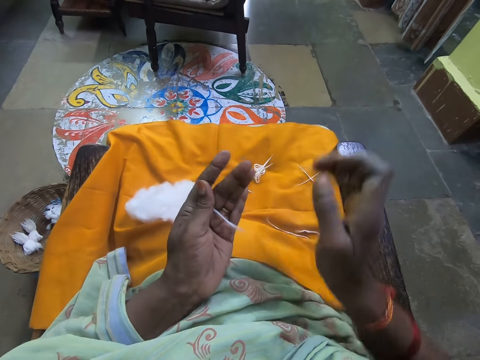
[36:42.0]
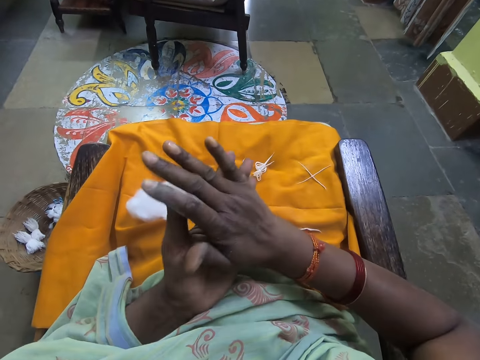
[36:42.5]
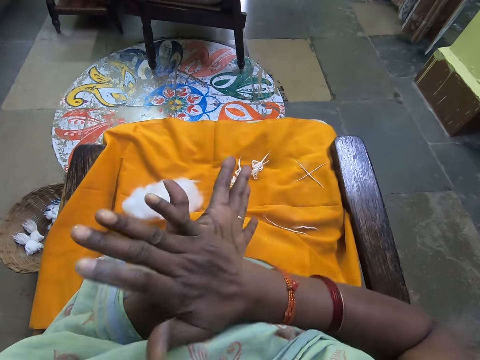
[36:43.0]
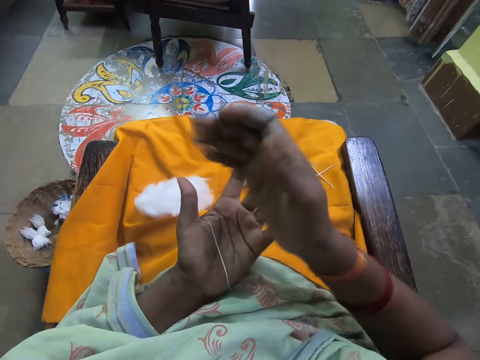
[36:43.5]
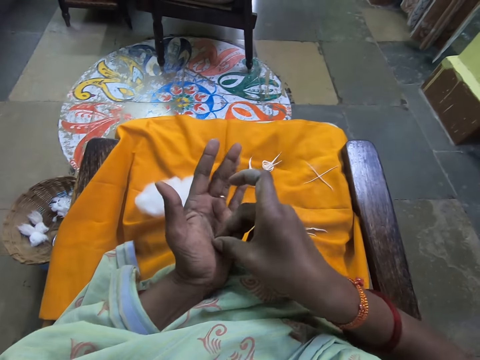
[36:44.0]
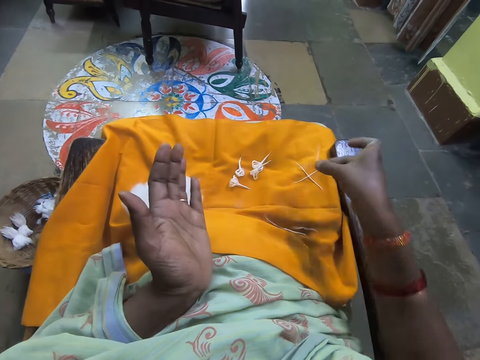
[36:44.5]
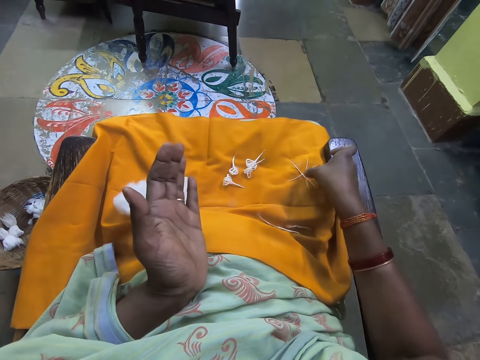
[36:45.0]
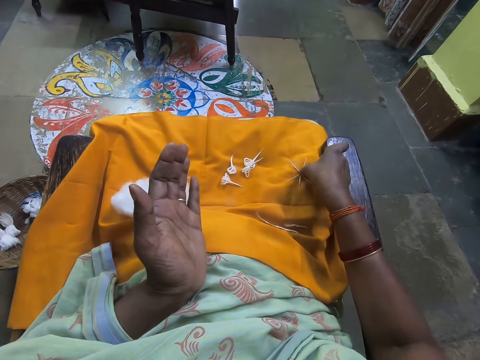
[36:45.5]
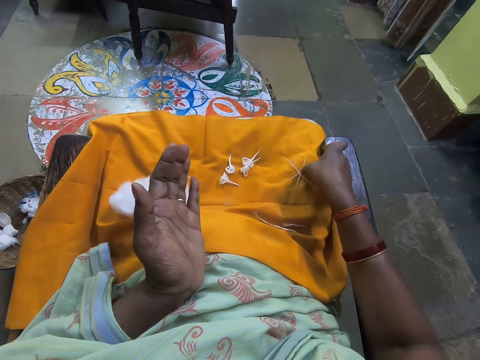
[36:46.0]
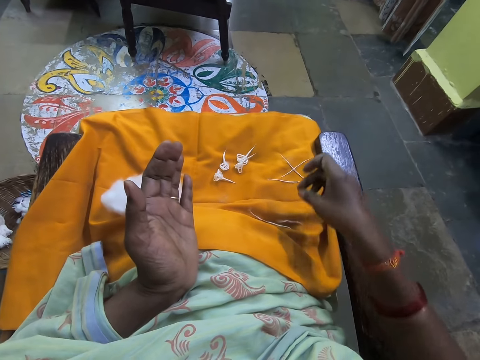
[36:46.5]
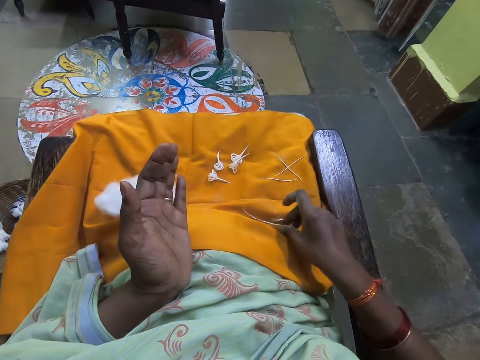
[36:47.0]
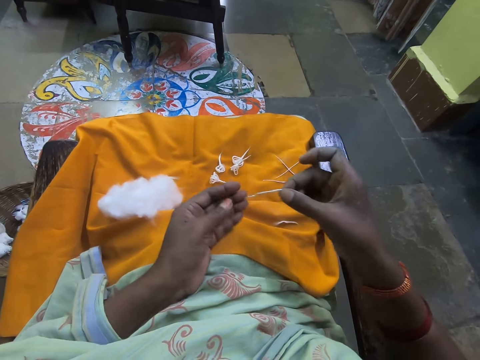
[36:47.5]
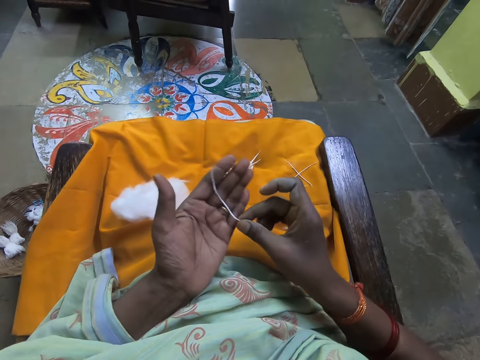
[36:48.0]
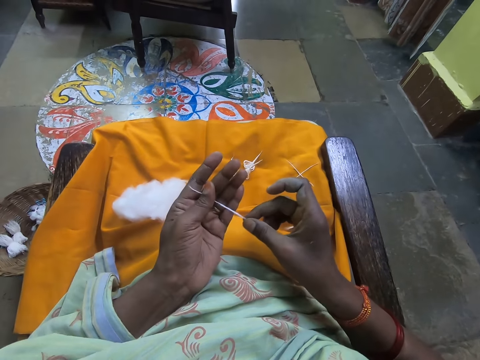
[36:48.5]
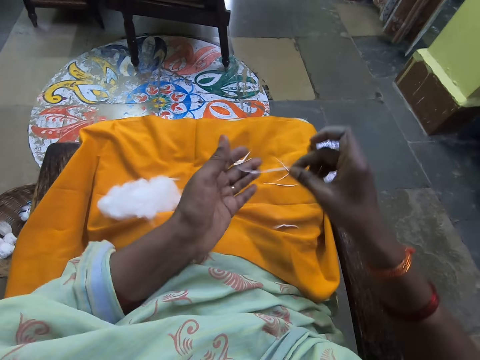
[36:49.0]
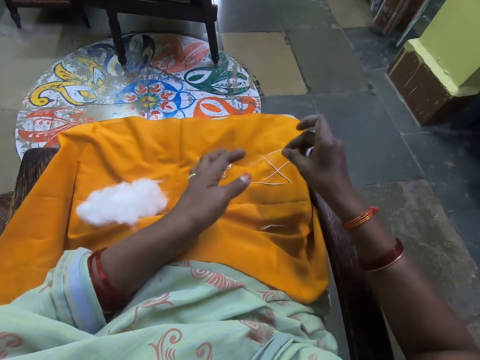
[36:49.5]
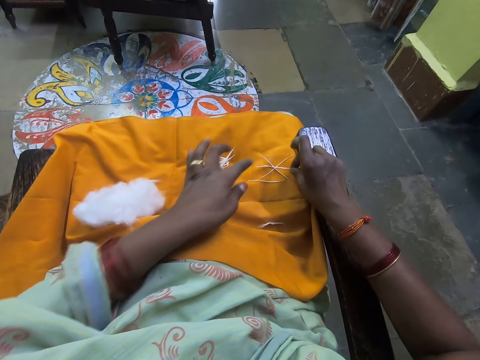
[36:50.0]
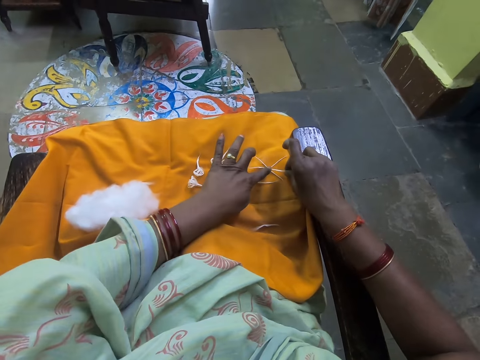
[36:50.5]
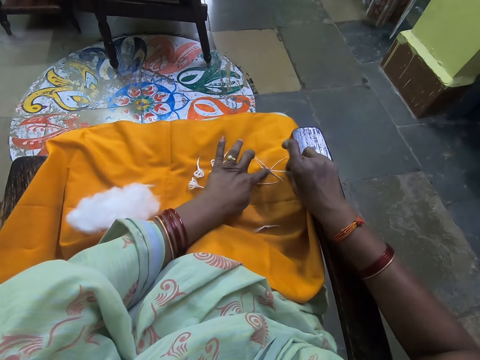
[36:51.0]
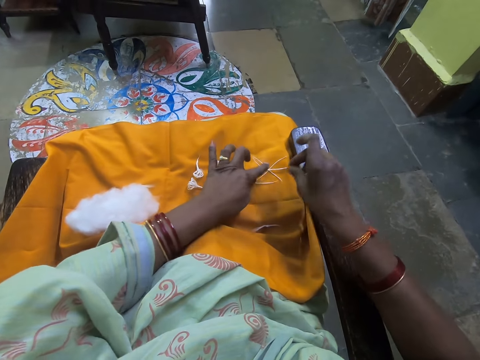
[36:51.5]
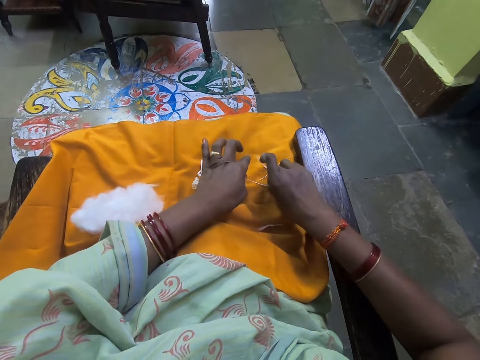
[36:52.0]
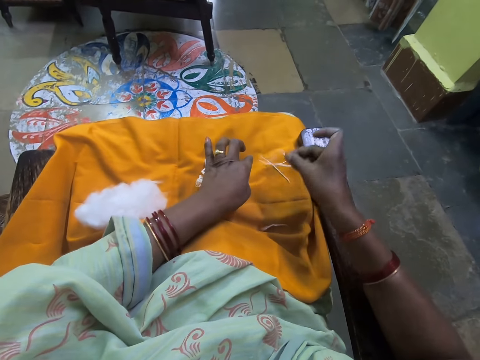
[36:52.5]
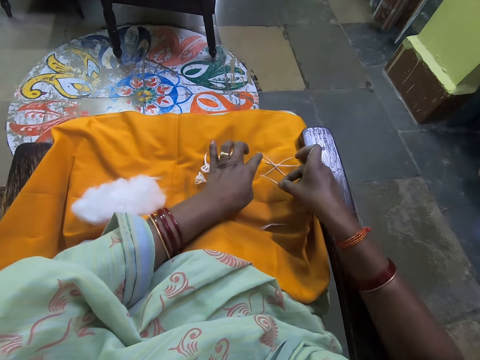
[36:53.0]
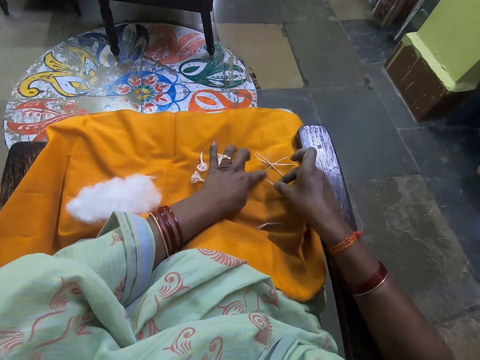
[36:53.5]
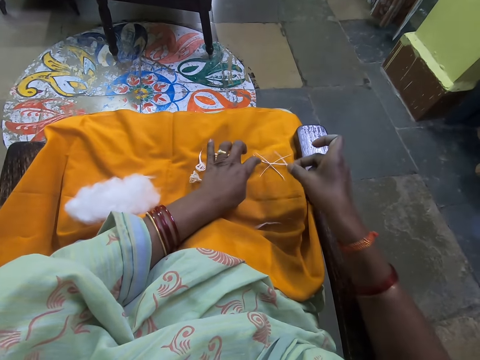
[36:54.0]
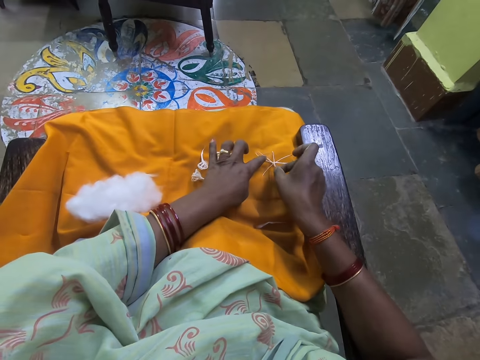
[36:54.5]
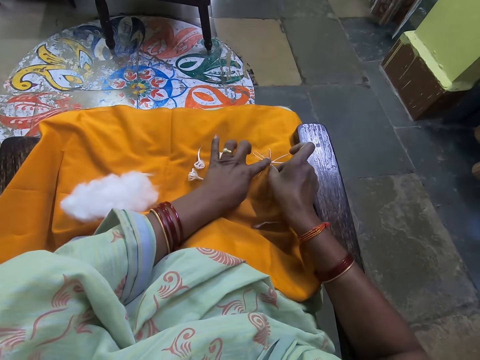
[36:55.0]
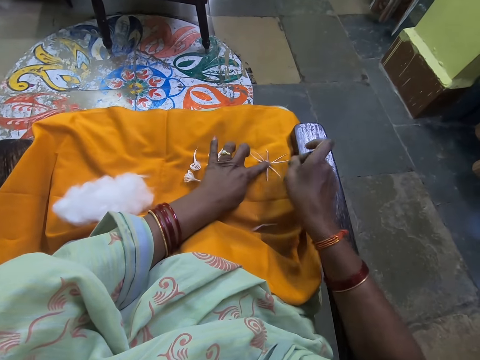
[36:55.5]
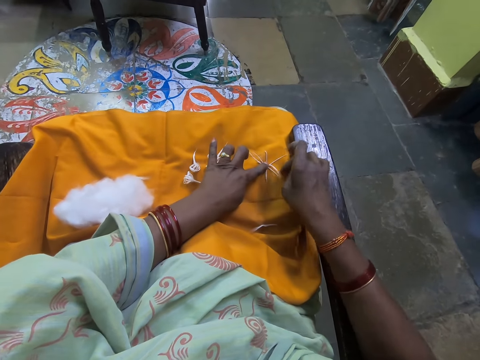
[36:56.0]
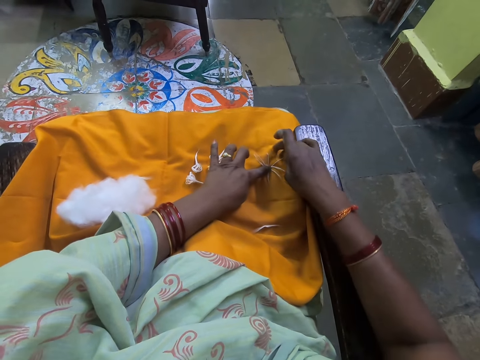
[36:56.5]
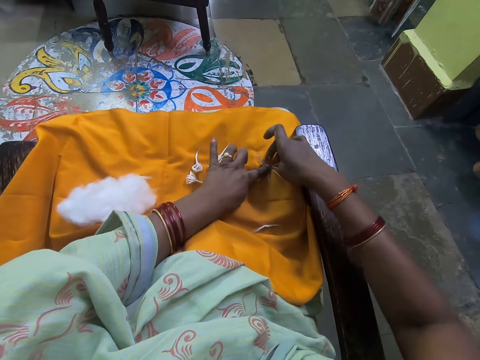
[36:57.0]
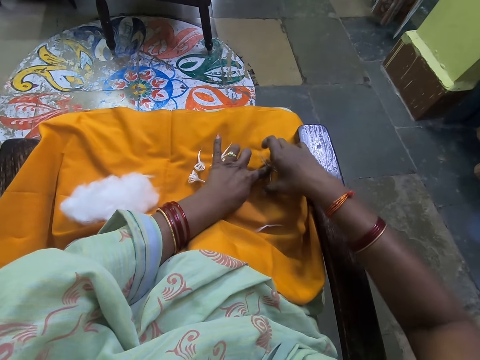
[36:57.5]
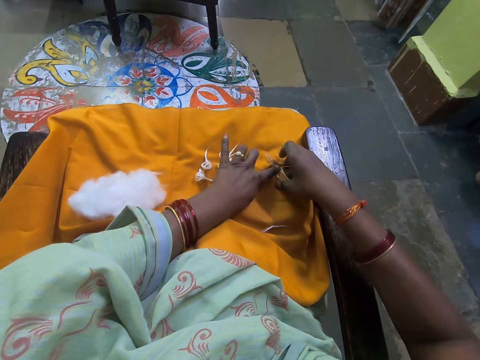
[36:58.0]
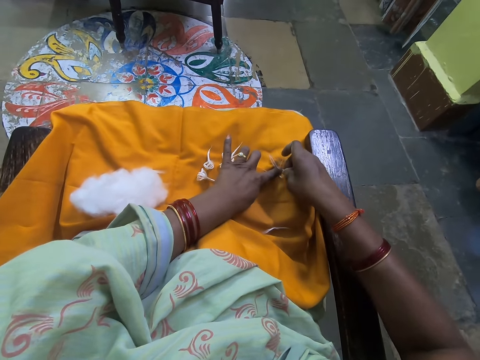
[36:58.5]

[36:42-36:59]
The camera wearer rolls the cotton strand in her palms. She drops the cotton strands on the cloth with her right hand. She puts a wool on the thigh. She picks up another cotton strand from the cloth with her right hand. She drops the cotton strands on the cloth with her right hand. She puts the wool on the thigh. She holds the cotton strands on the cloth with her left hand. She picks up another cotton strand from the cloth with her right hand. She places the cotton strand on the cloth with her right hand. She holds the cotton strands on the cloth with her left hand.

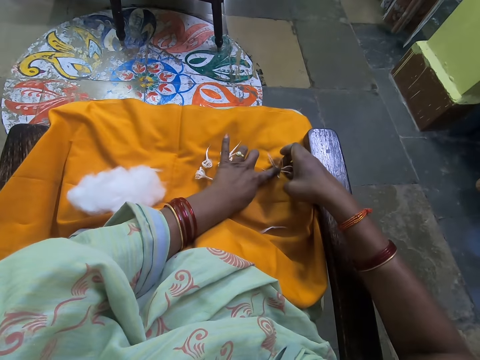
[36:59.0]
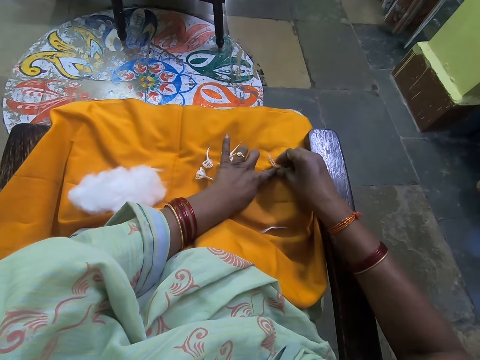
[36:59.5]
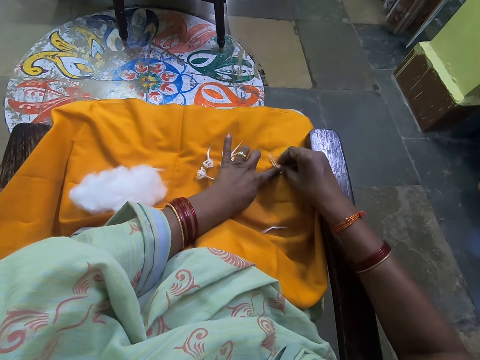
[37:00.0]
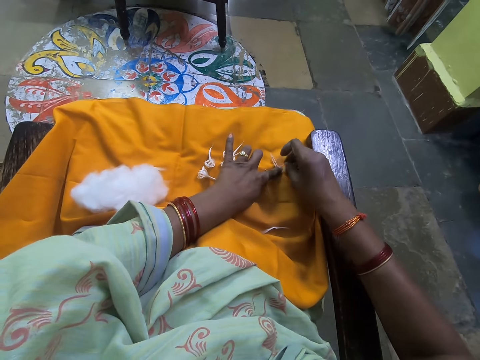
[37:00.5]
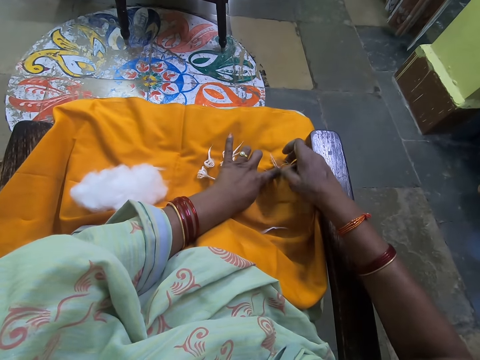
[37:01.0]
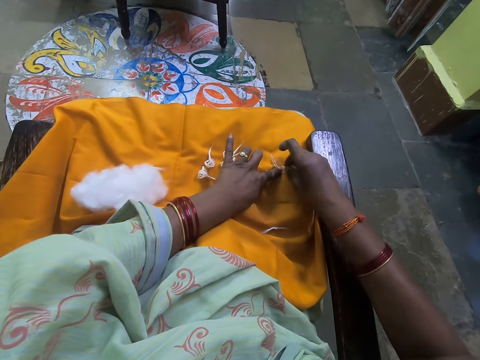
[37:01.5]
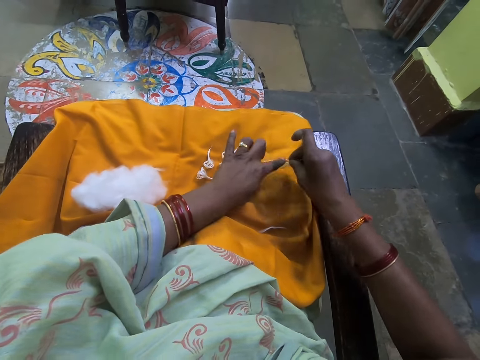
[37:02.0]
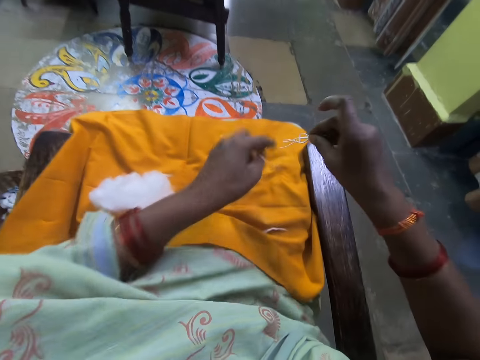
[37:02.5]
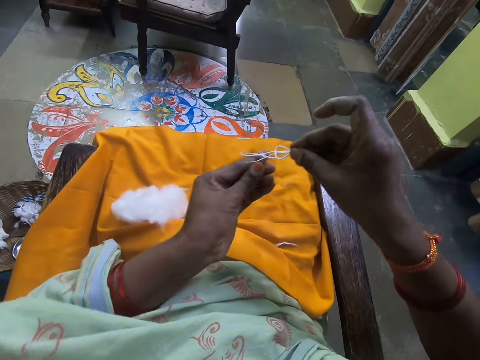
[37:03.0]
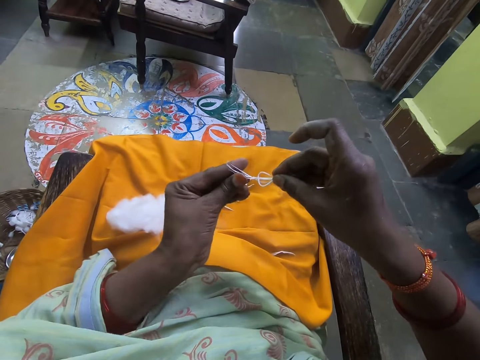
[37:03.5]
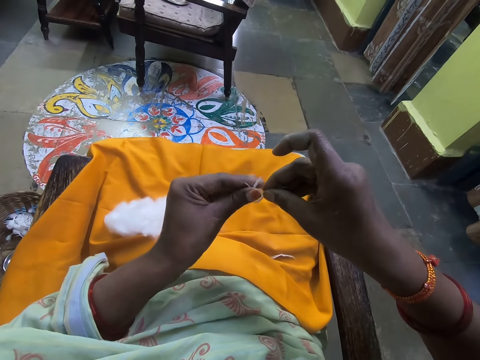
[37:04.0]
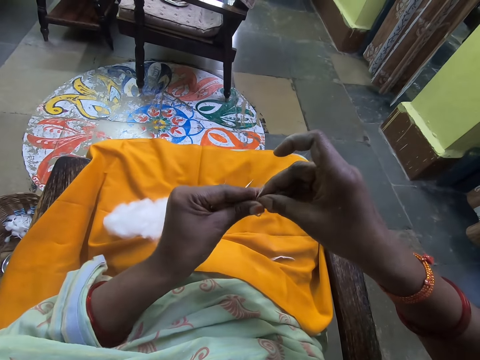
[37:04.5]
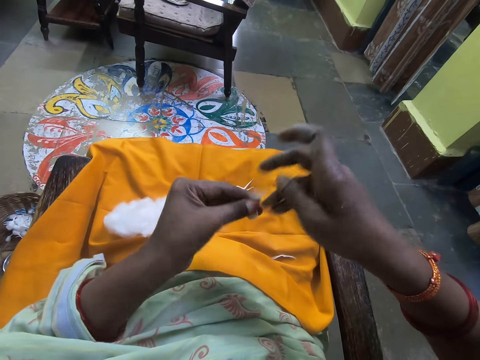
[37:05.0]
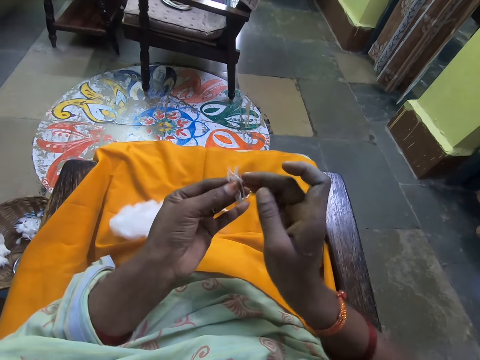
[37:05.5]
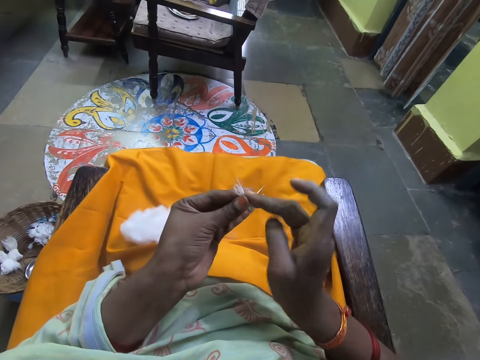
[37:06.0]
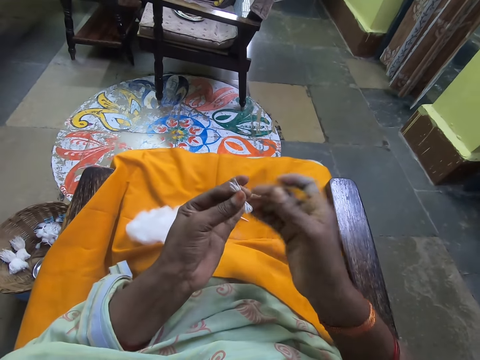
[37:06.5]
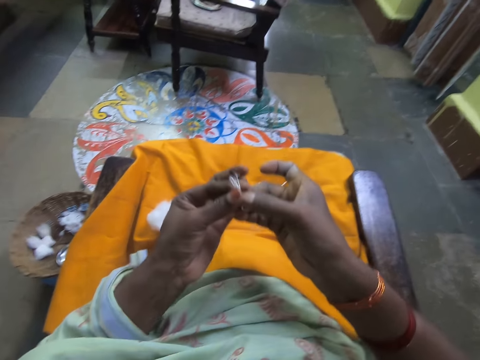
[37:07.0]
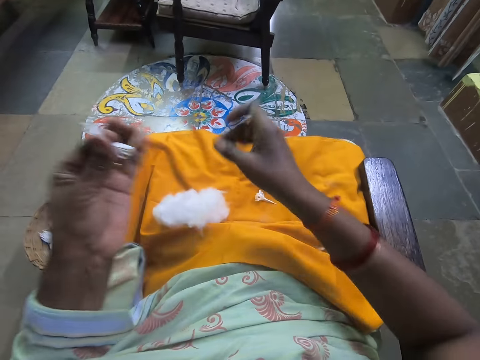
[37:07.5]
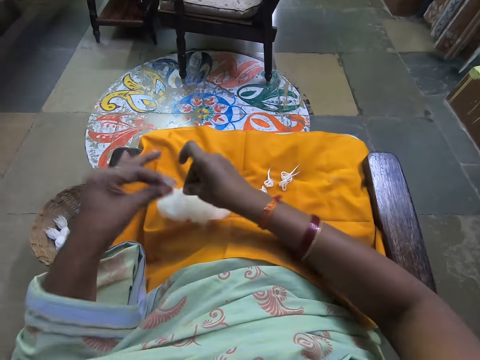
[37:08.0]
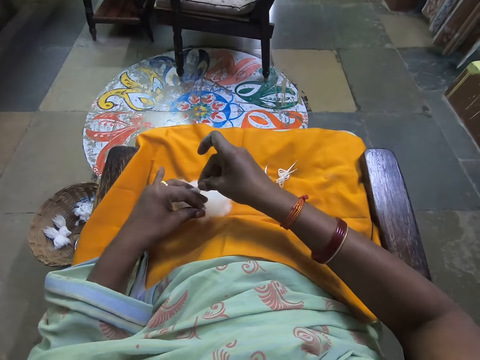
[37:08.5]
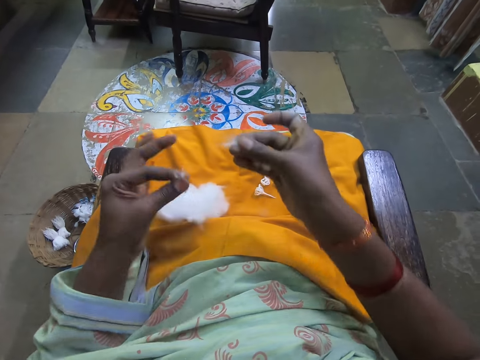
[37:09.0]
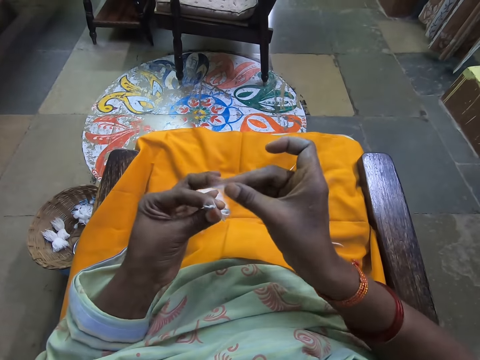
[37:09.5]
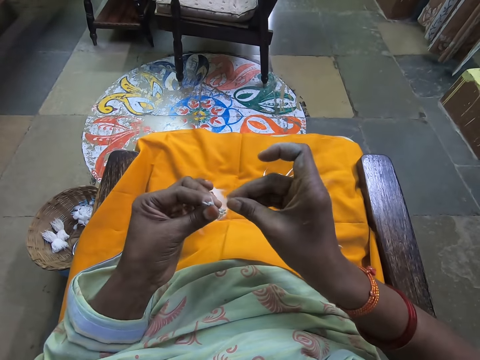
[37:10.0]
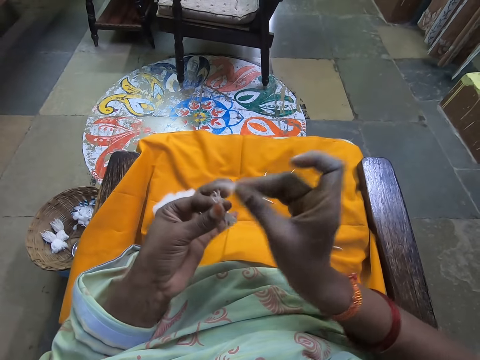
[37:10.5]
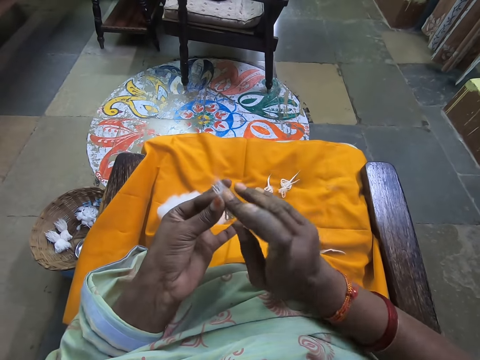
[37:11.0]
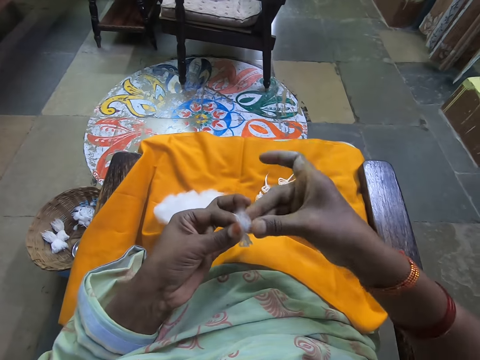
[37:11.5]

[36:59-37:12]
The camera wearer gathers the cotton strand on the cloth with her right hand. She joins the wools together. She raises up the cotton strands with her right hand. She shapes the cotton strand with both hands. She removes some cotton on the cloth with her right hand. She pinches the cotton. She binds the cotton on the wool.
